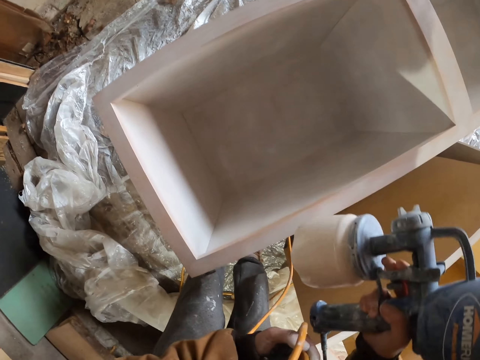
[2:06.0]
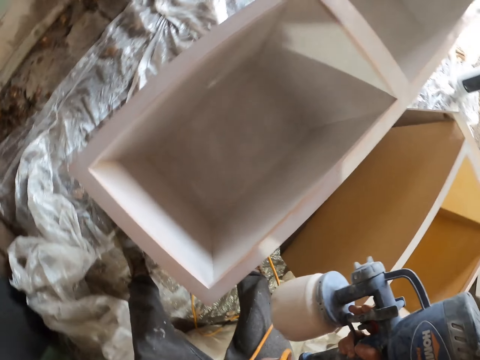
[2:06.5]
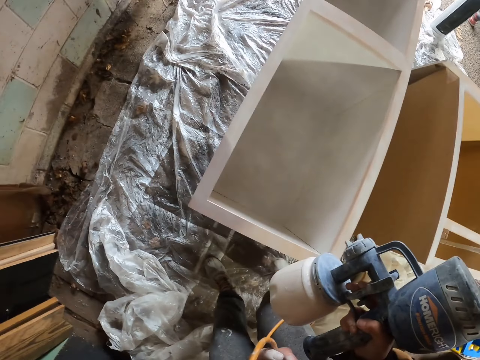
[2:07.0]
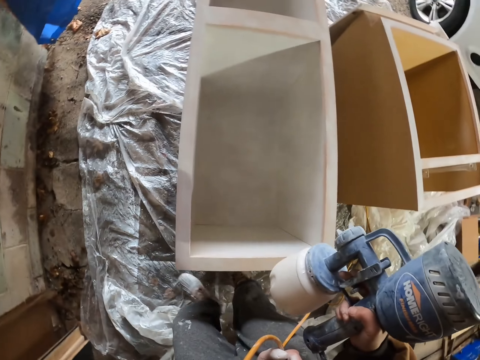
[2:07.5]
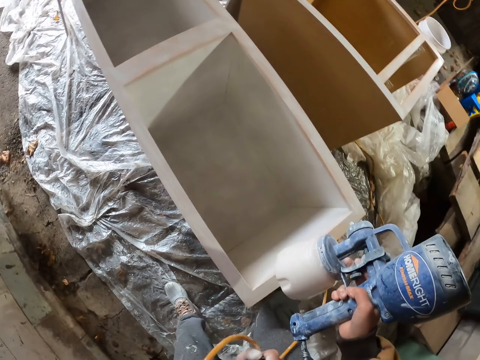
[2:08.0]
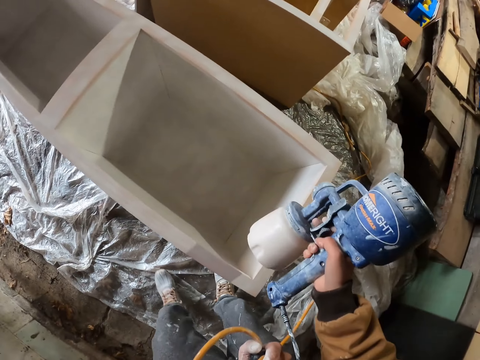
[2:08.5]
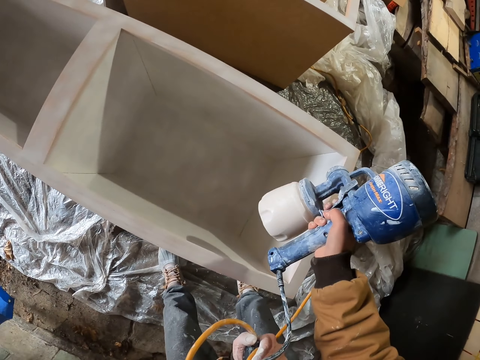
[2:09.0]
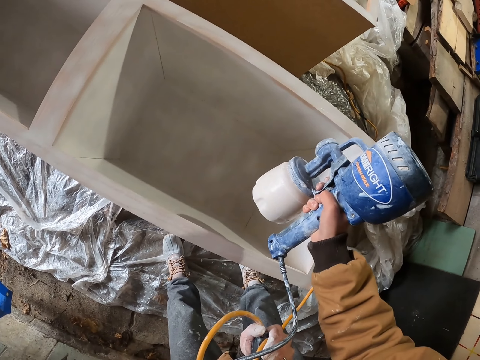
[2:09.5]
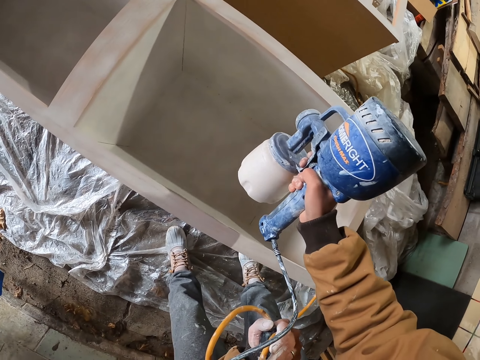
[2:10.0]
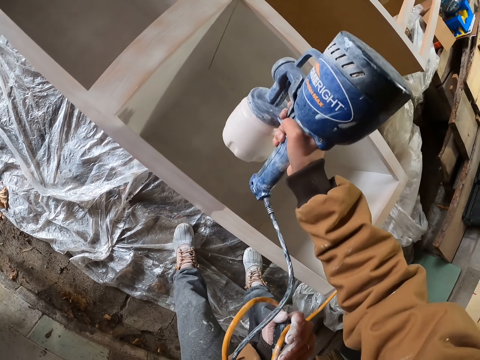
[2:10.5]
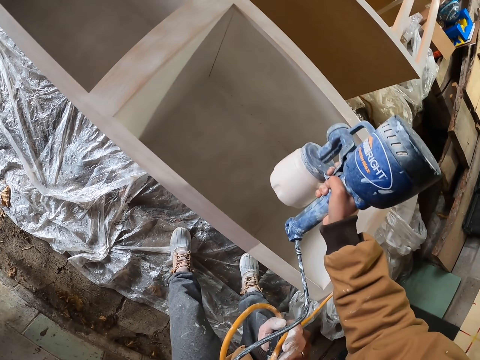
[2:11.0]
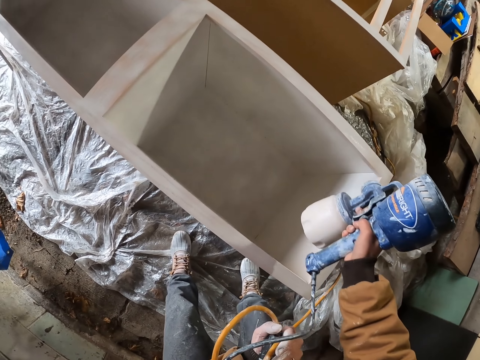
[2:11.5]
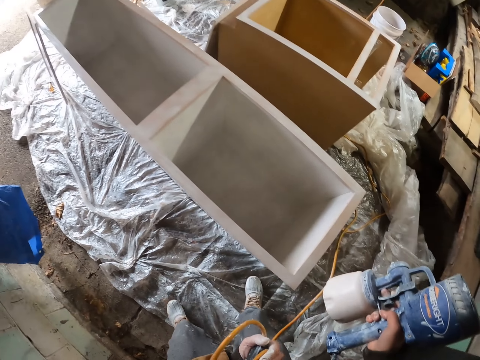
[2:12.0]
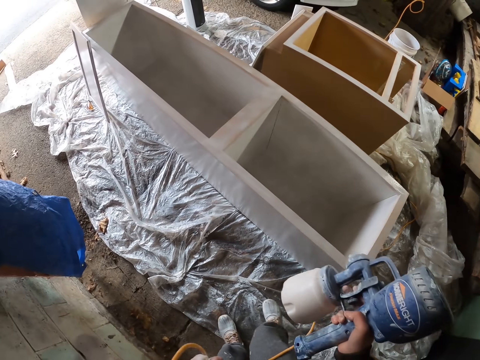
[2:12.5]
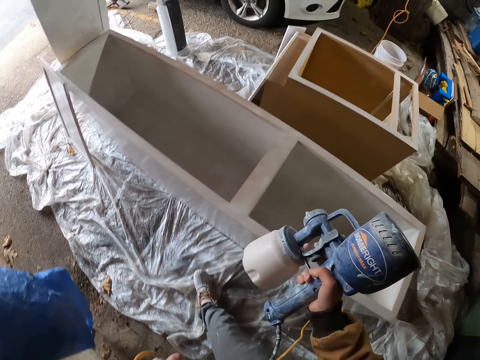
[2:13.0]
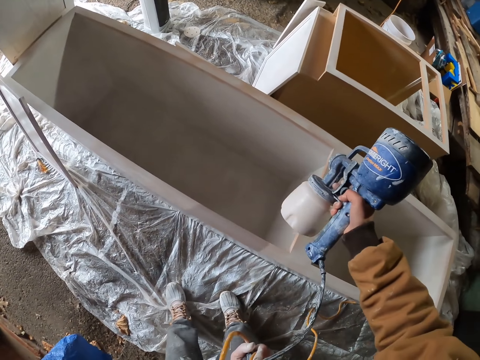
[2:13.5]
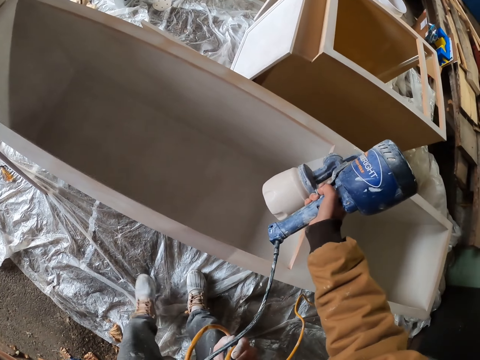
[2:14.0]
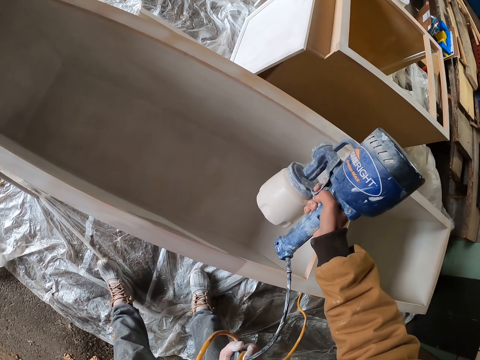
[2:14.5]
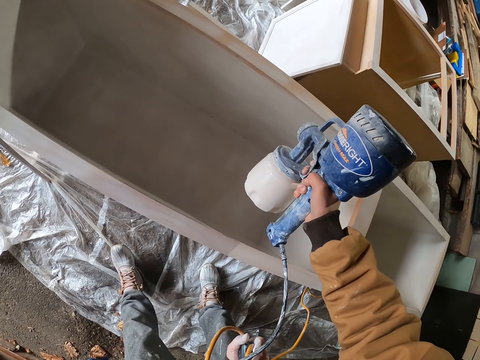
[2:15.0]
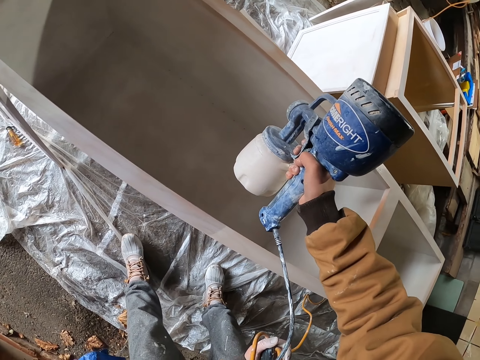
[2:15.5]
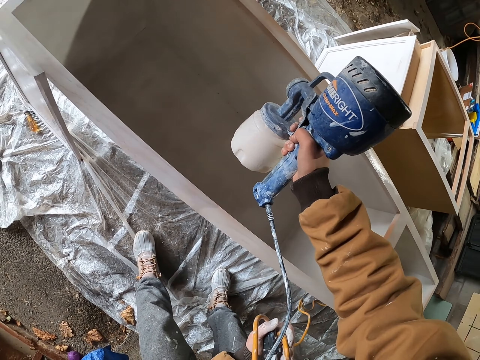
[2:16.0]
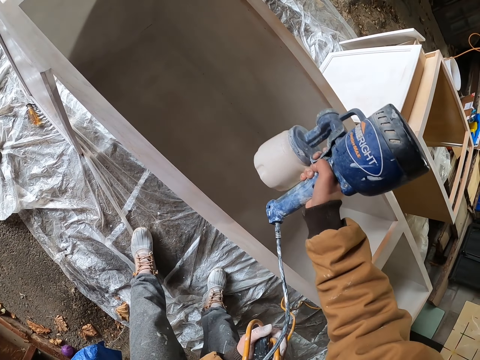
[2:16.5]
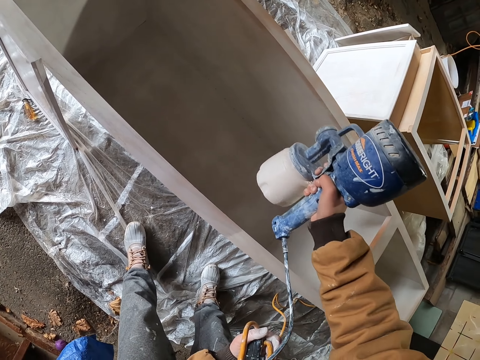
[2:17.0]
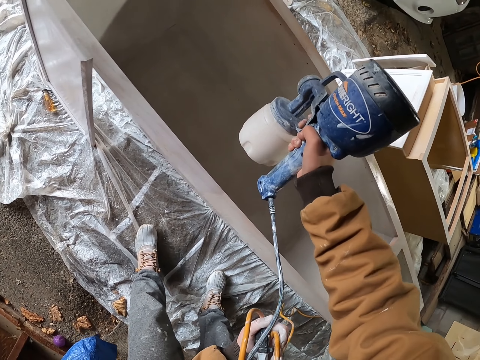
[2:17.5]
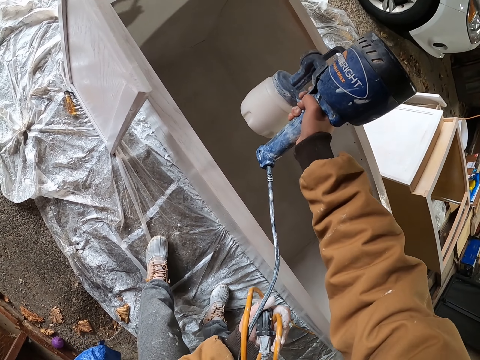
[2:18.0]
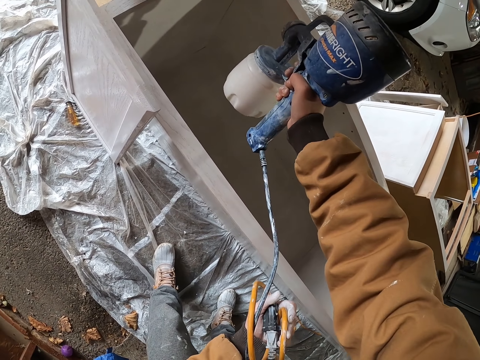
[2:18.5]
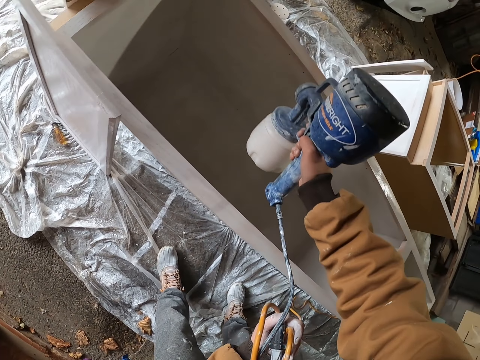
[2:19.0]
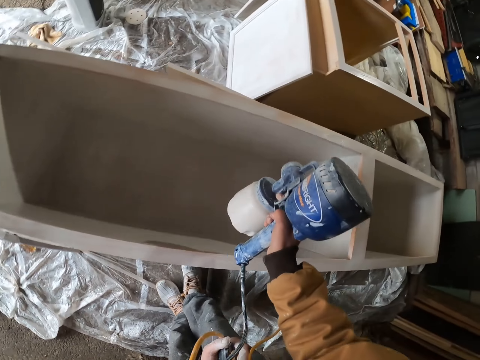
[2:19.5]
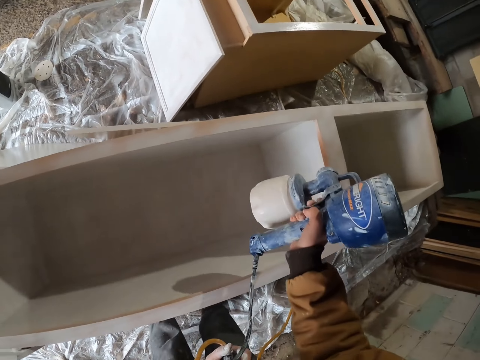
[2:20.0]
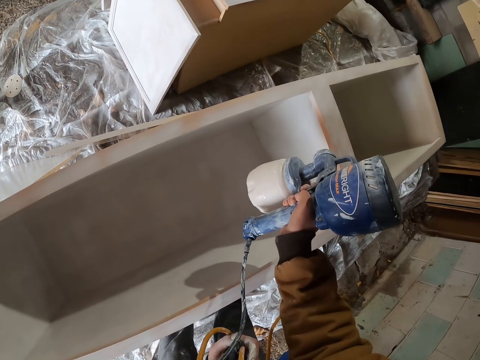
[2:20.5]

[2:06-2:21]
The camera wearer walks left. They spray paint on the inner part of a lumber of the wooden box. They walk left. They spray paint on the inner part of the lumber of the wooden box.

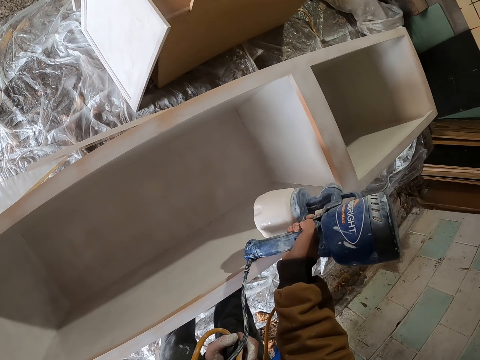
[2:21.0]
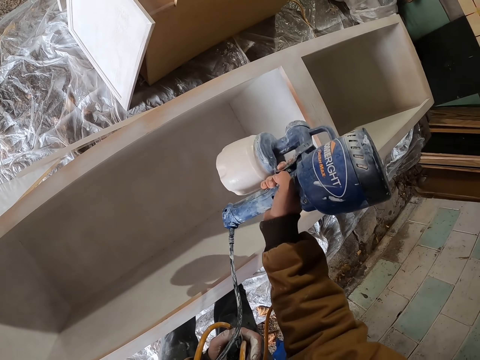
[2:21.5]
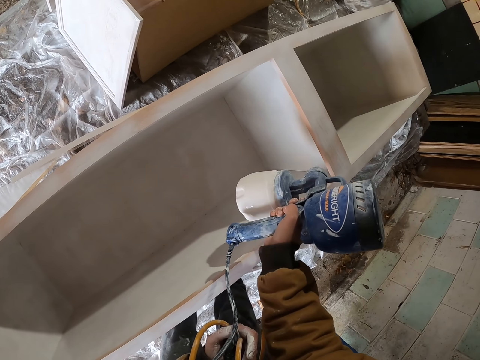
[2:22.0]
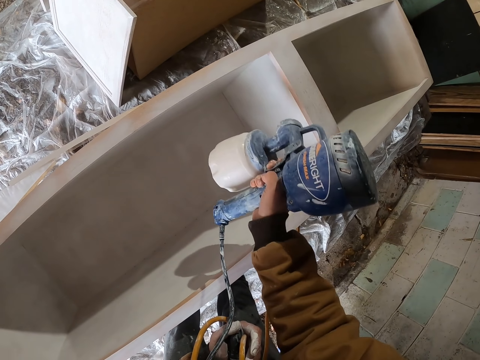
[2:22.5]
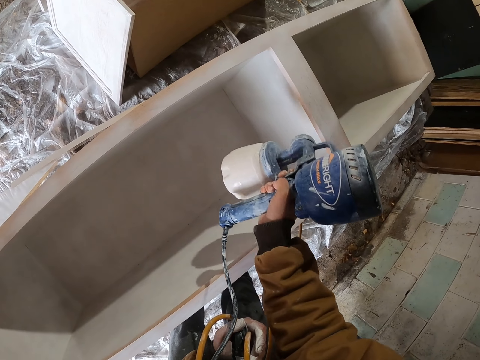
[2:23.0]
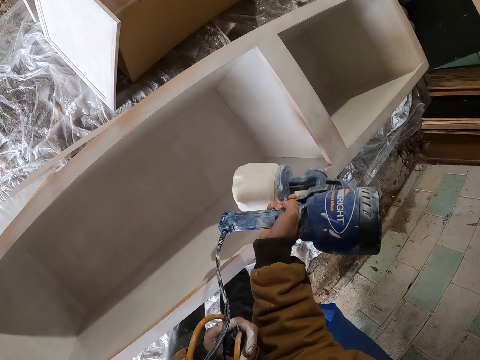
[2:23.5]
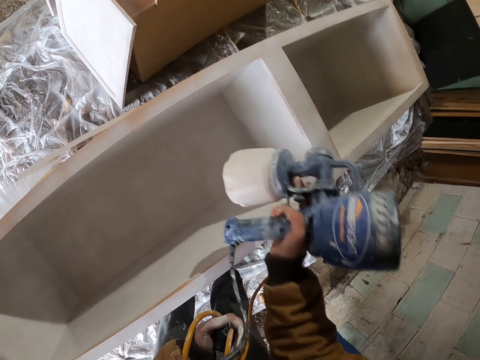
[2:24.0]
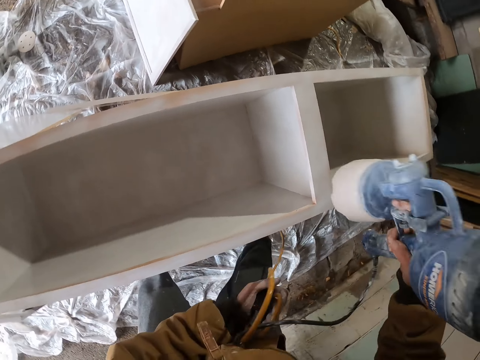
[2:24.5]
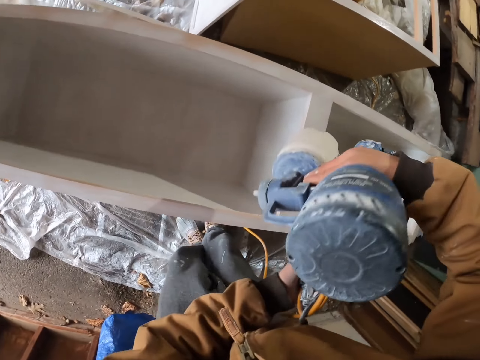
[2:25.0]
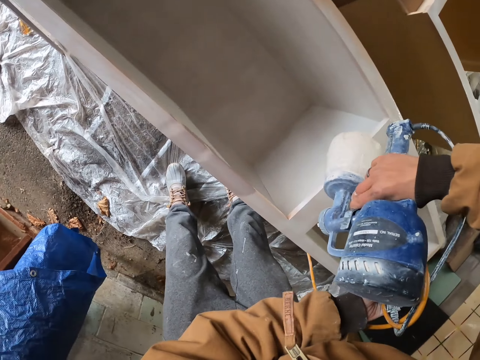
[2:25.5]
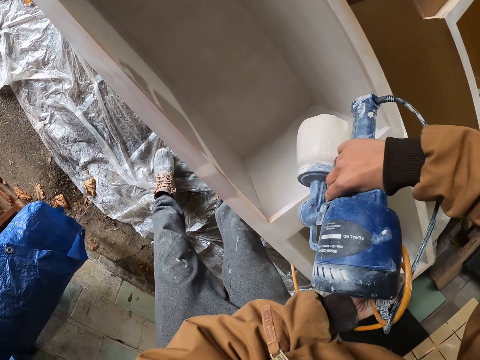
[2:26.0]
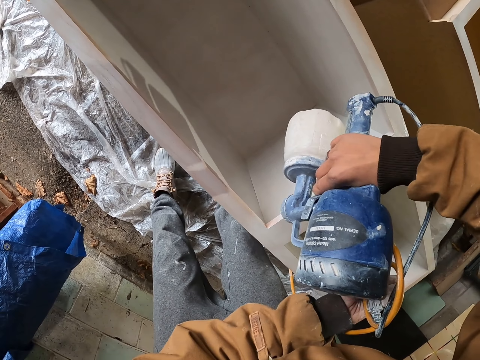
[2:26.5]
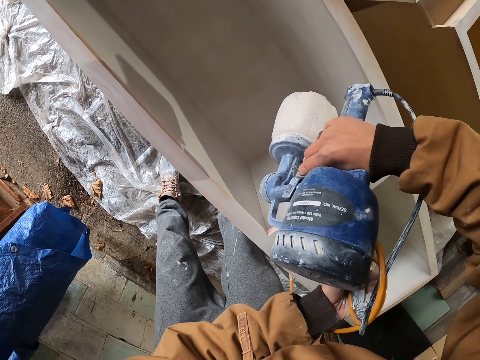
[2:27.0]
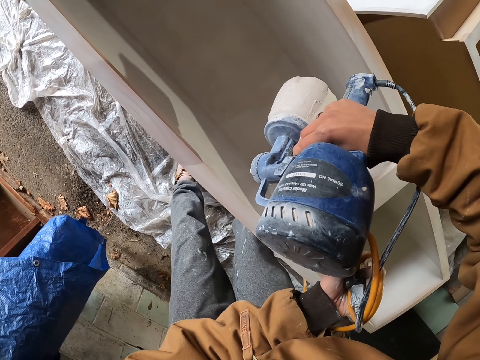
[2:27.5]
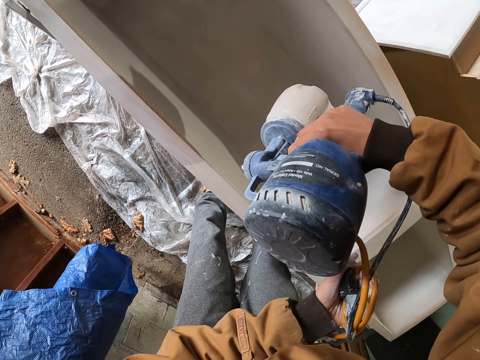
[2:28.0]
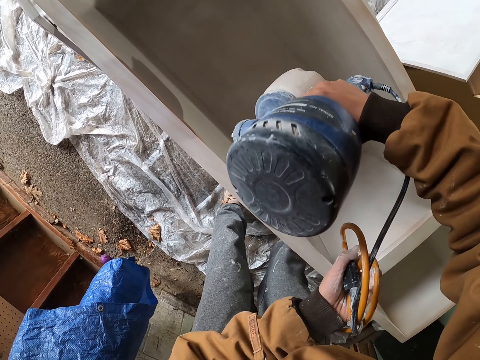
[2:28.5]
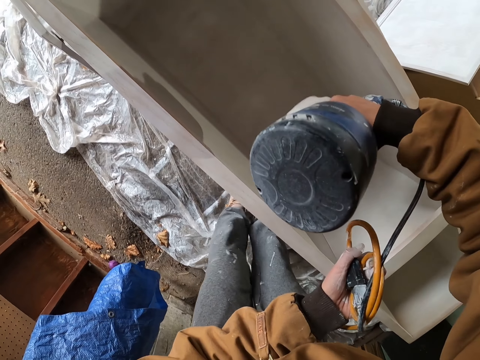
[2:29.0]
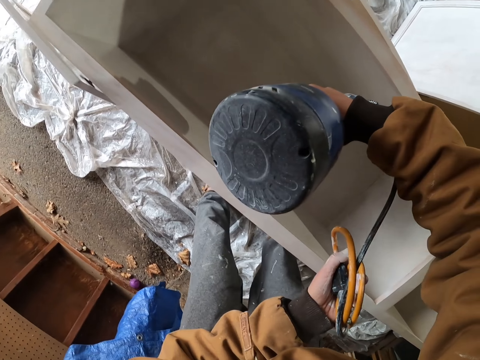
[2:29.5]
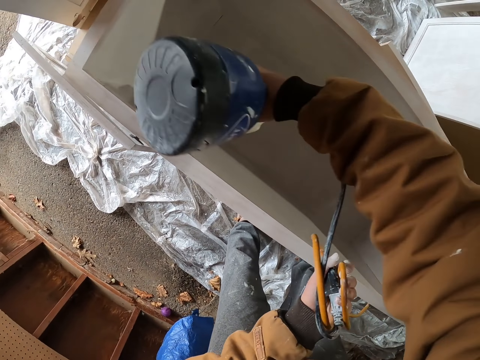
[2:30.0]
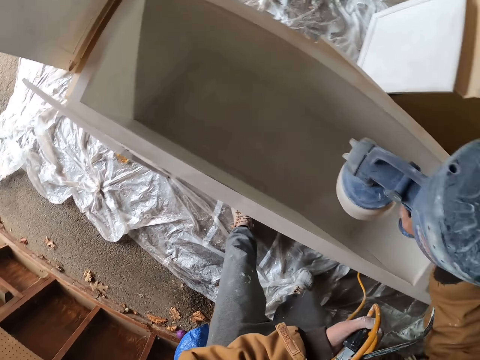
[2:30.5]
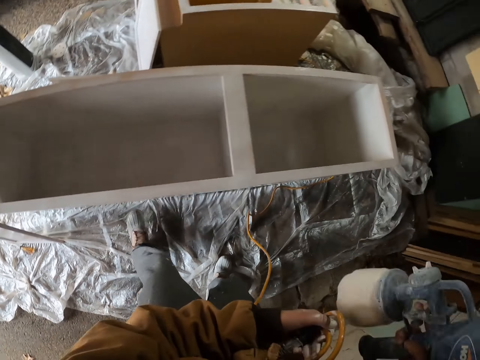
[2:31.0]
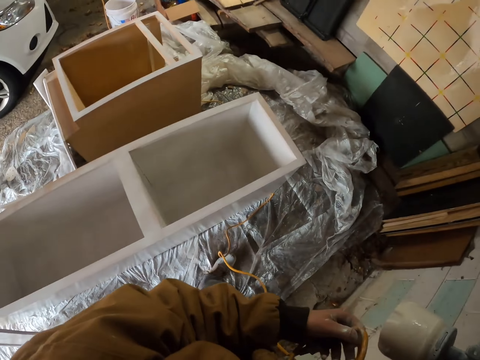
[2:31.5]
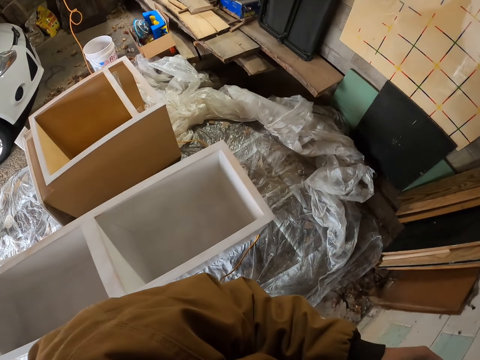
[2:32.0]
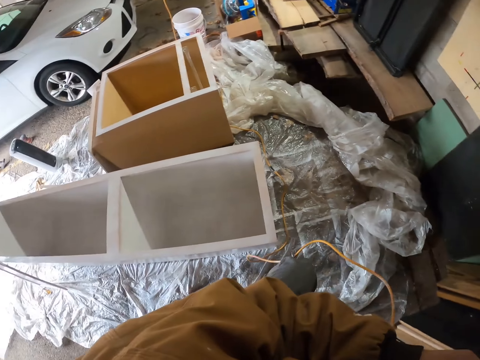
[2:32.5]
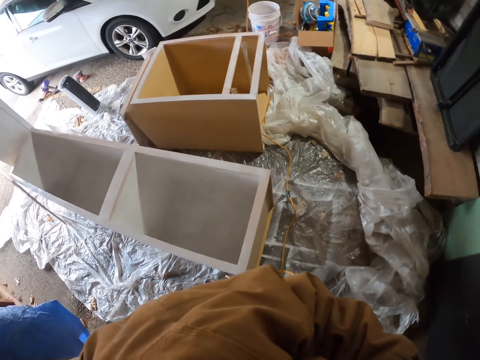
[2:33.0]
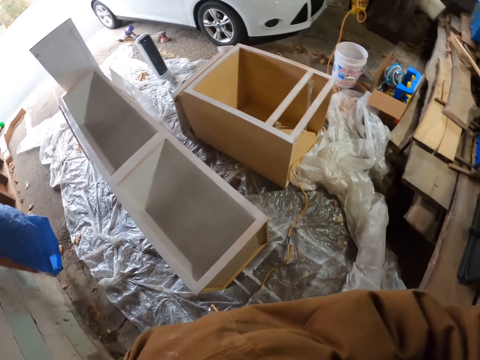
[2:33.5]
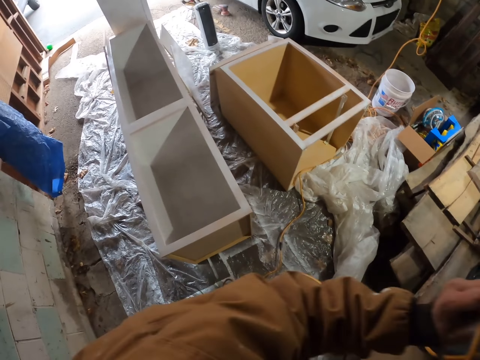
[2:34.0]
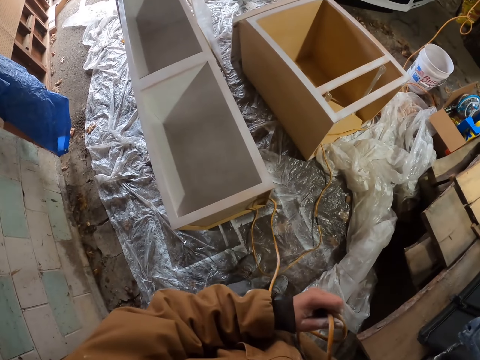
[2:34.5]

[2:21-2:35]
The camera wearer walks right.
